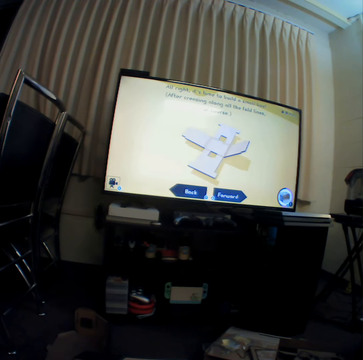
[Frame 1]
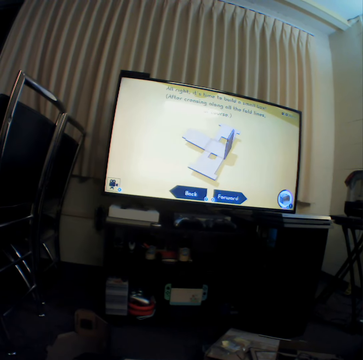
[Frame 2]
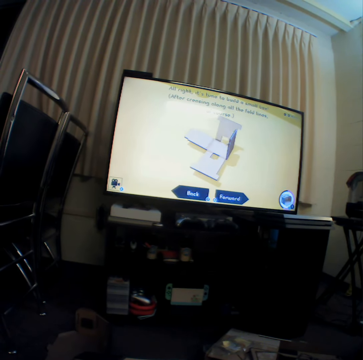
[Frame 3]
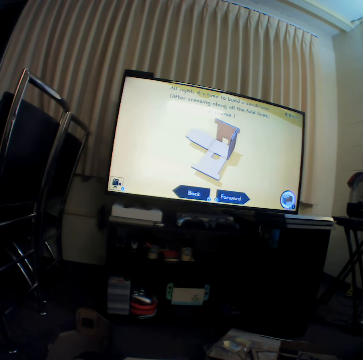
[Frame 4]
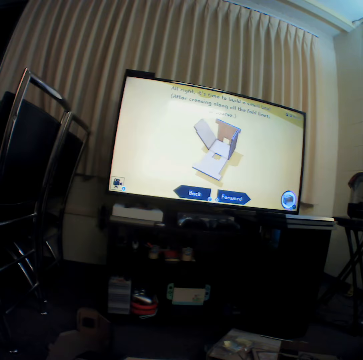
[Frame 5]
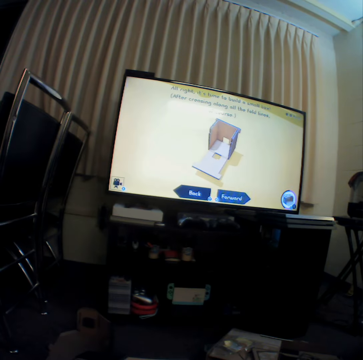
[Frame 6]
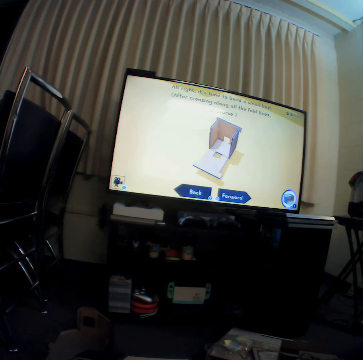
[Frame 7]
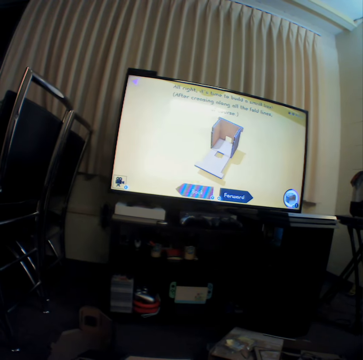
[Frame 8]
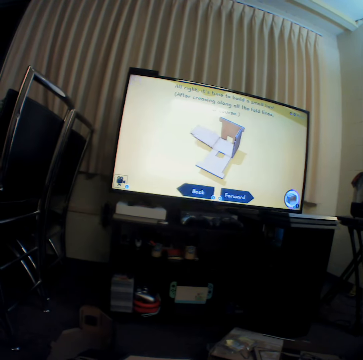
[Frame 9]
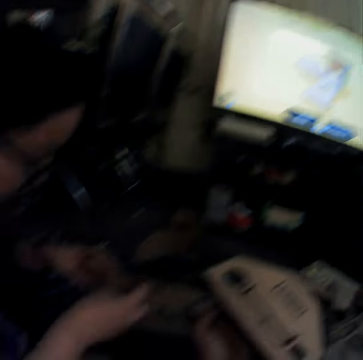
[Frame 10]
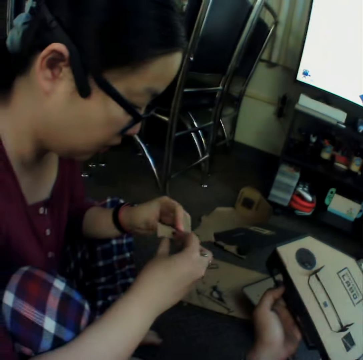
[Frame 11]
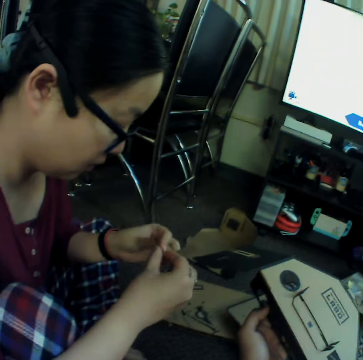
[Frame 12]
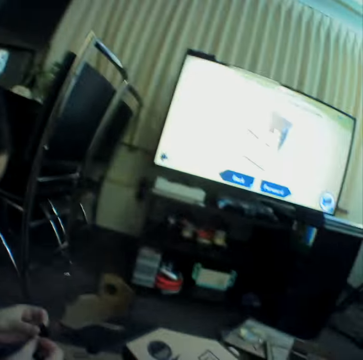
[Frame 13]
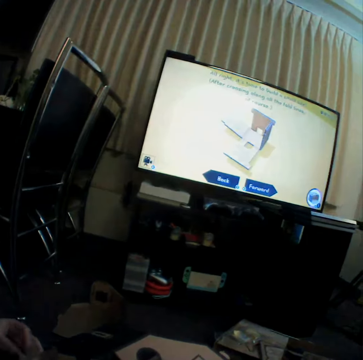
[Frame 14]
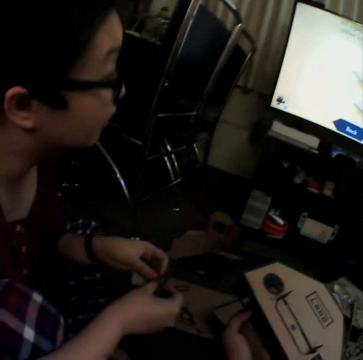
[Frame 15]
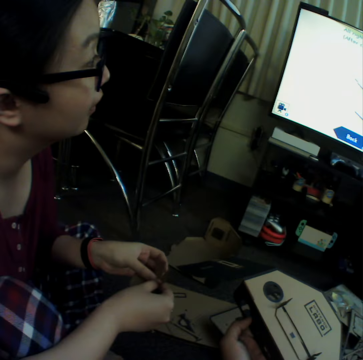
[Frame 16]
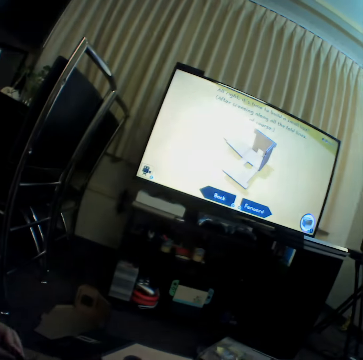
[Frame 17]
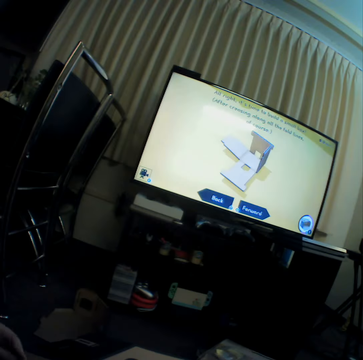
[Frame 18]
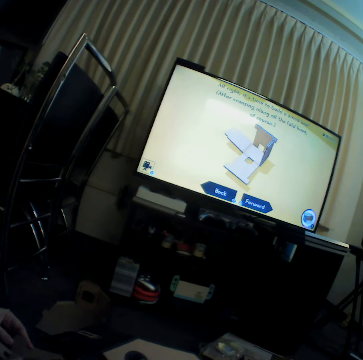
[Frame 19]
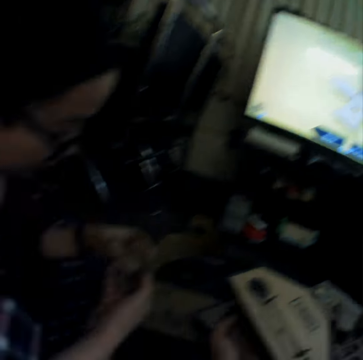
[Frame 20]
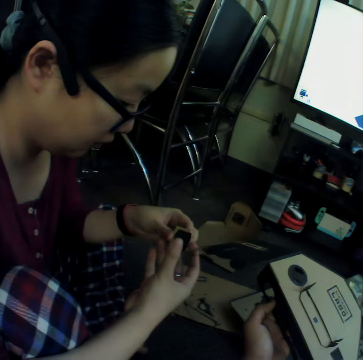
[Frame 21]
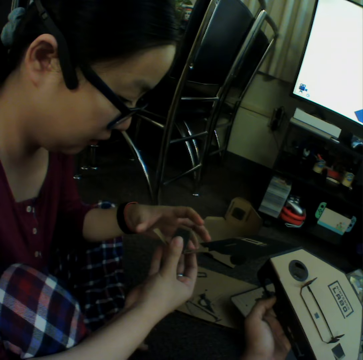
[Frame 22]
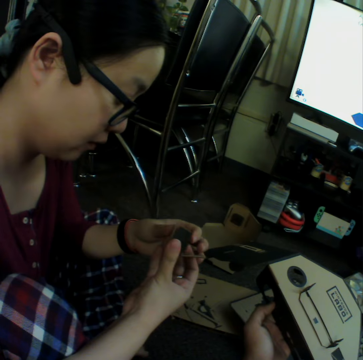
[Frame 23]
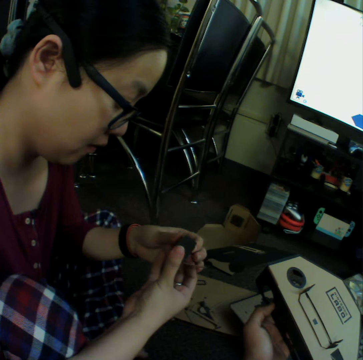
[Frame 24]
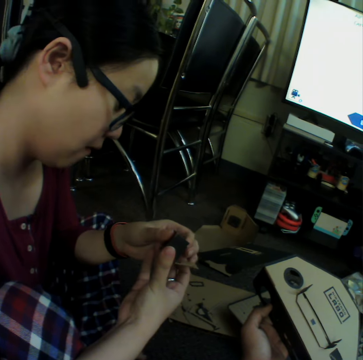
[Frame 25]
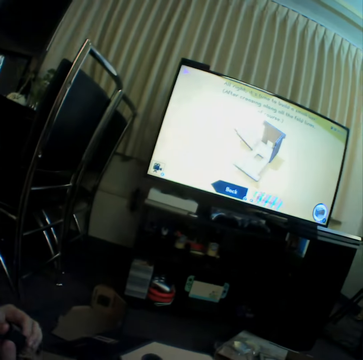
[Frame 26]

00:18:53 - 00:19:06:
A woman bends craft material. The camera wearer watches television. The woman bends the craft material.

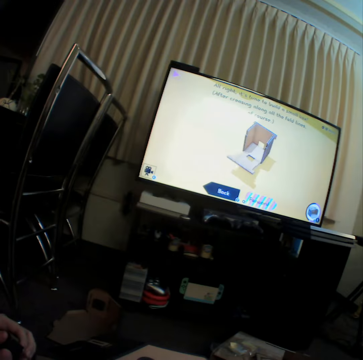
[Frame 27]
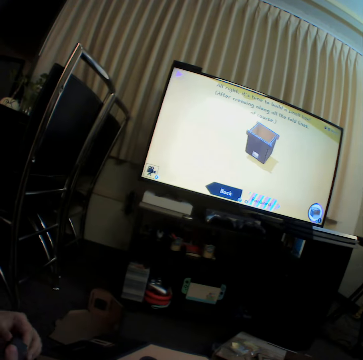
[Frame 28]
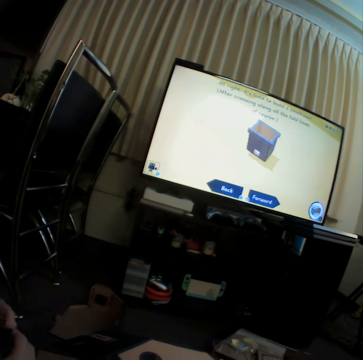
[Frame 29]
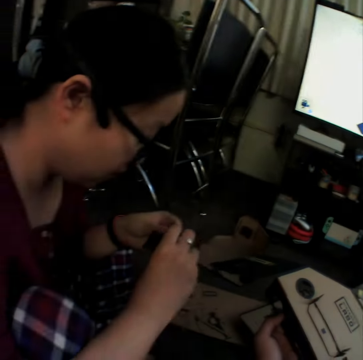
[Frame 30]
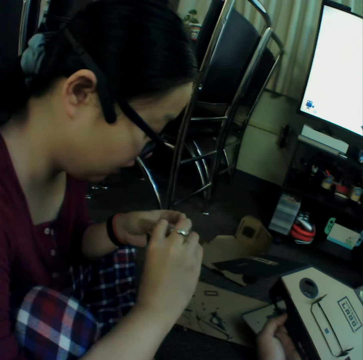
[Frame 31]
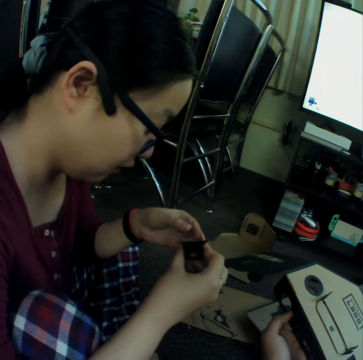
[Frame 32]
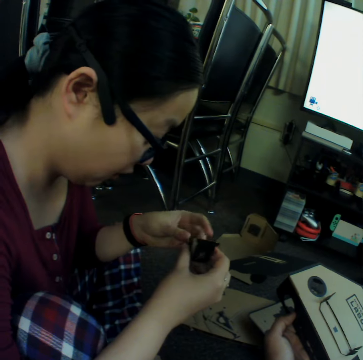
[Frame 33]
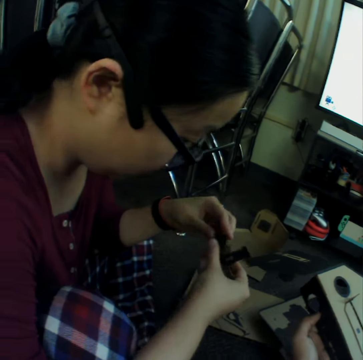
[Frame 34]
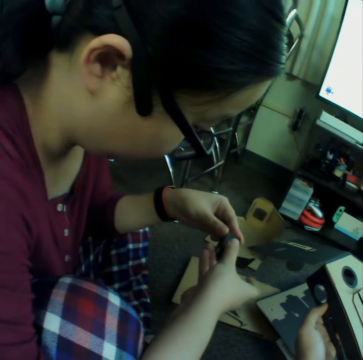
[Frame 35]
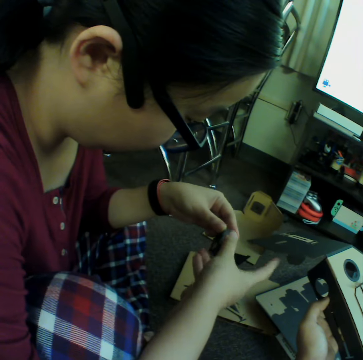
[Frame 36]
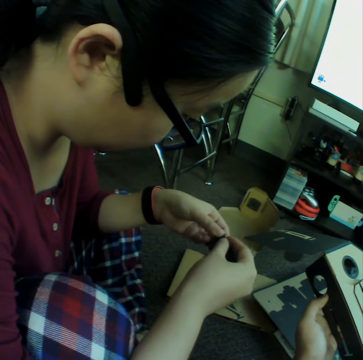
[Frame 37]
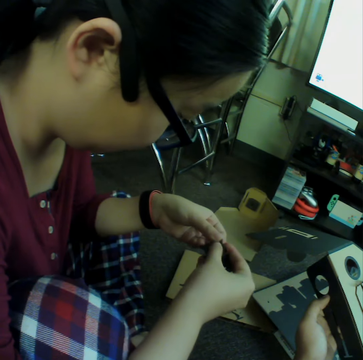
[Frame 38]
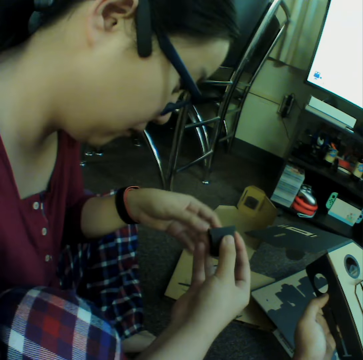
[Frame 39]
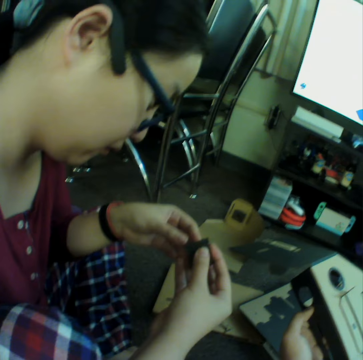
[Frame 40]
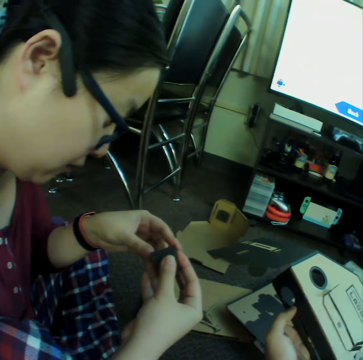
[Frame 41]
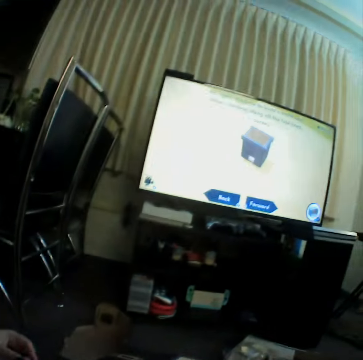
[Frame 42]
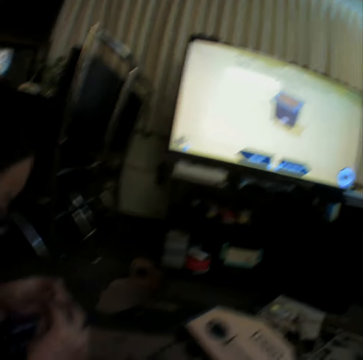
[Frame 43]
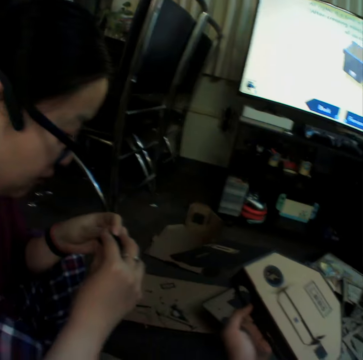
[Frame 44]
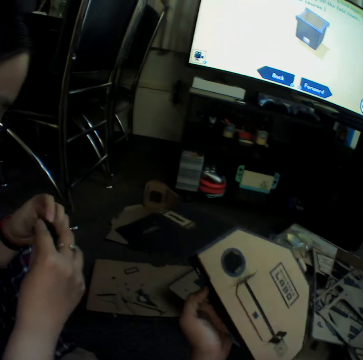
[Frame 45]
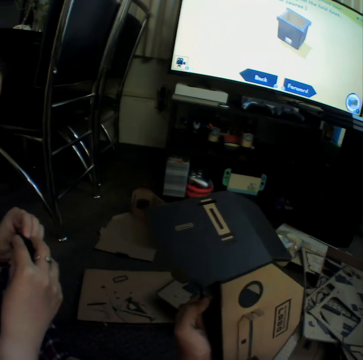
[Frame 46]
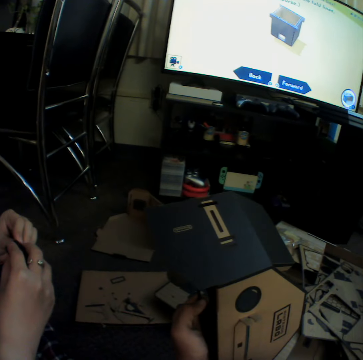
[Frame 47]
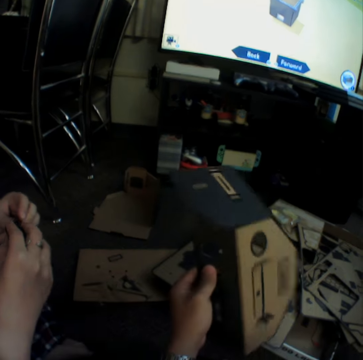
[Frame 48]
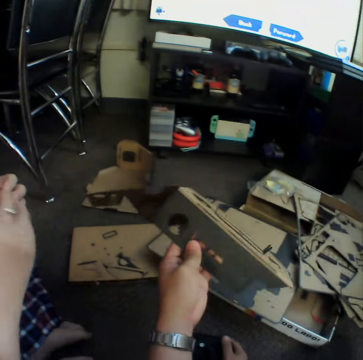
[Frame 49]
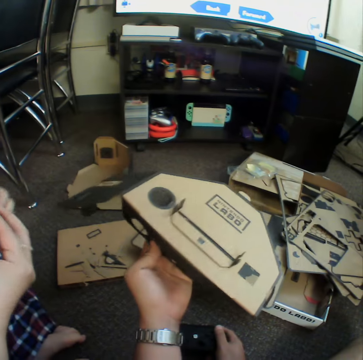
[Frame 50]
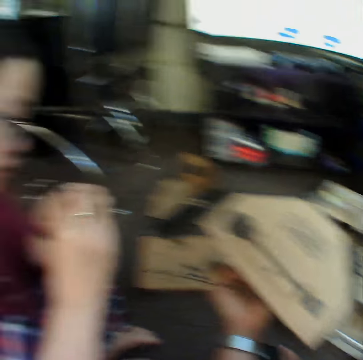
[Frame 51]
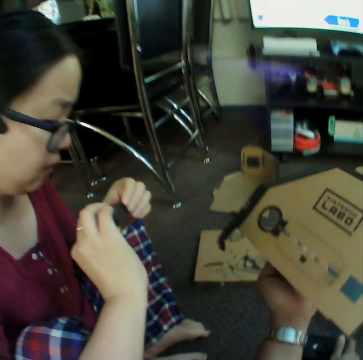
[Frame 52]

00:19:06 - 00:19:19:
The camera wearer watches television. A woman bends craft material. The camera wearer looks at the craft material.

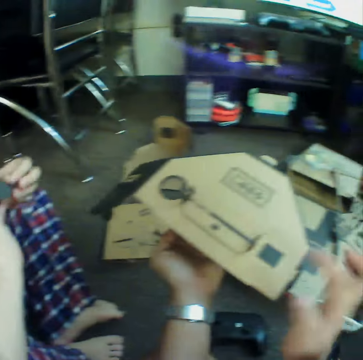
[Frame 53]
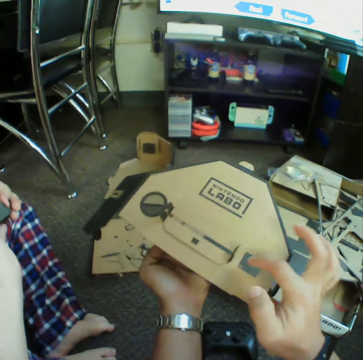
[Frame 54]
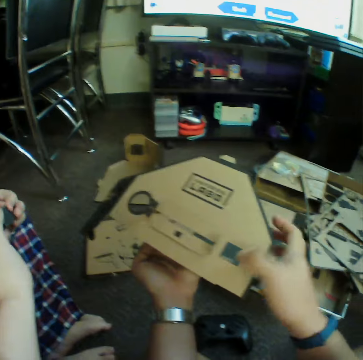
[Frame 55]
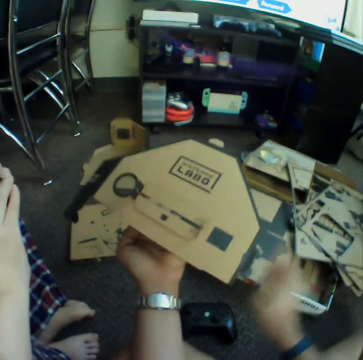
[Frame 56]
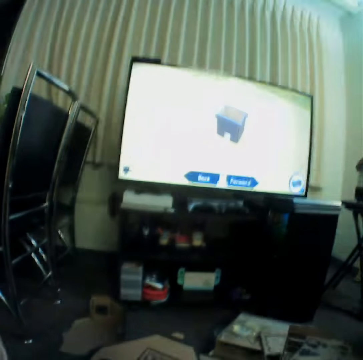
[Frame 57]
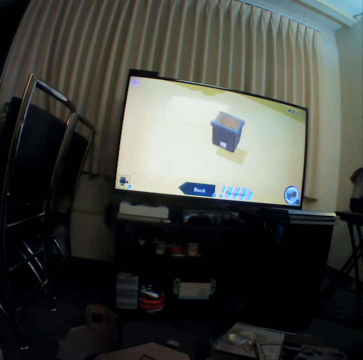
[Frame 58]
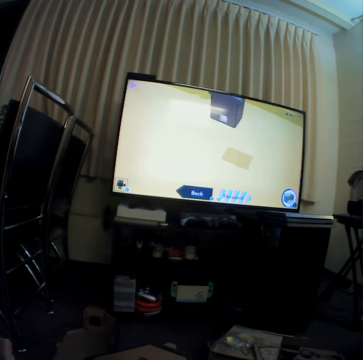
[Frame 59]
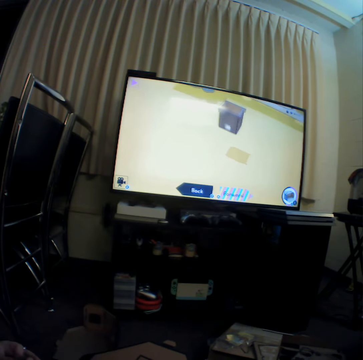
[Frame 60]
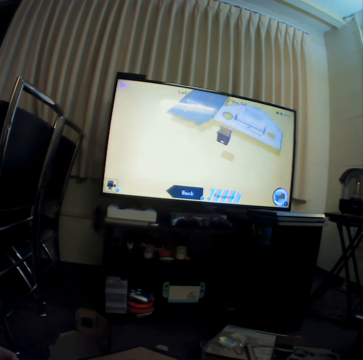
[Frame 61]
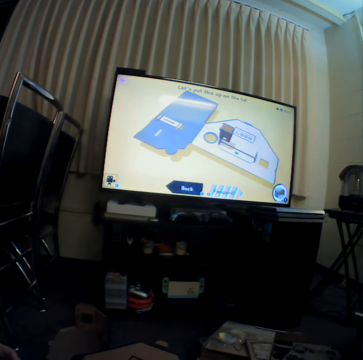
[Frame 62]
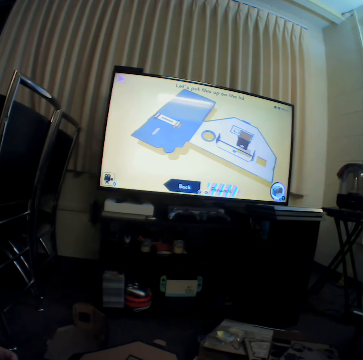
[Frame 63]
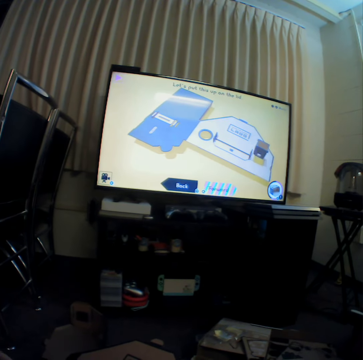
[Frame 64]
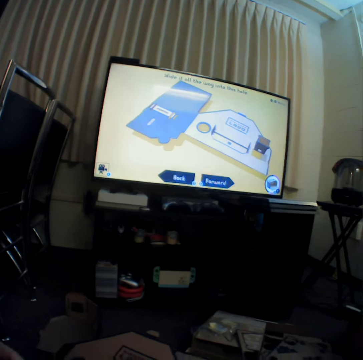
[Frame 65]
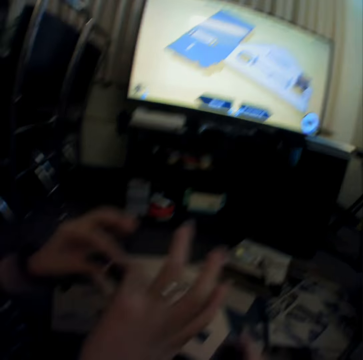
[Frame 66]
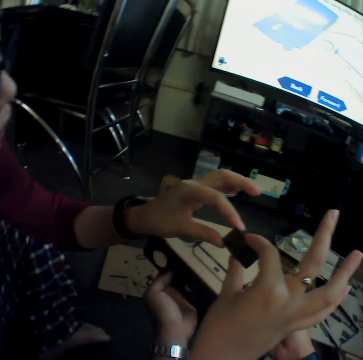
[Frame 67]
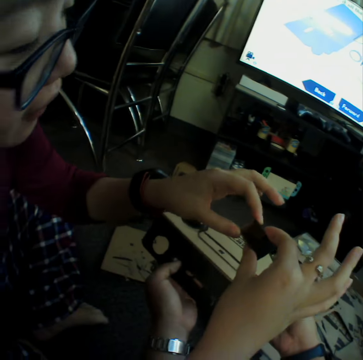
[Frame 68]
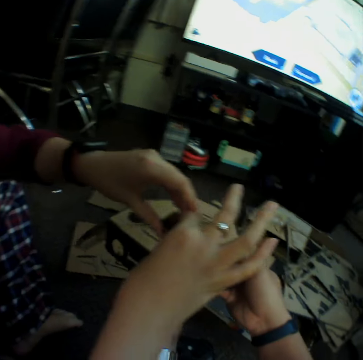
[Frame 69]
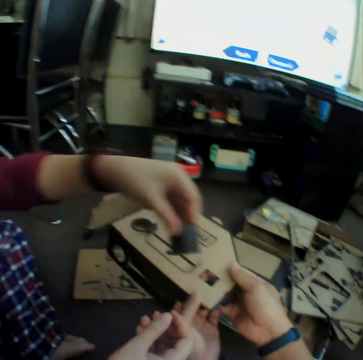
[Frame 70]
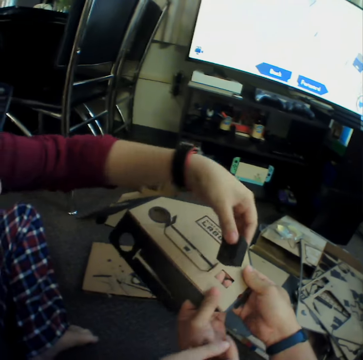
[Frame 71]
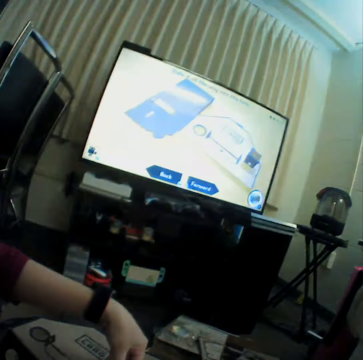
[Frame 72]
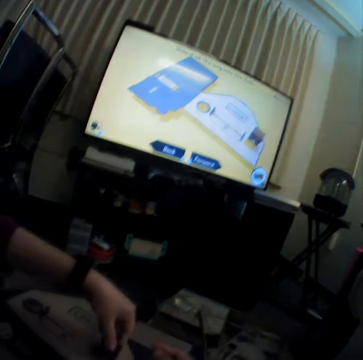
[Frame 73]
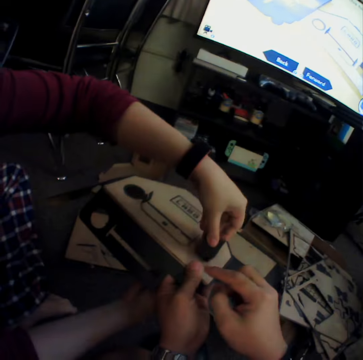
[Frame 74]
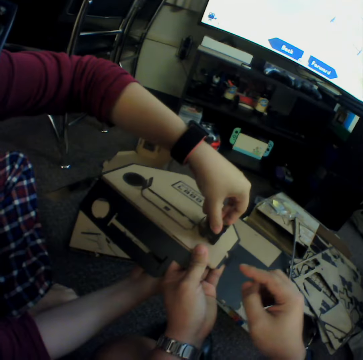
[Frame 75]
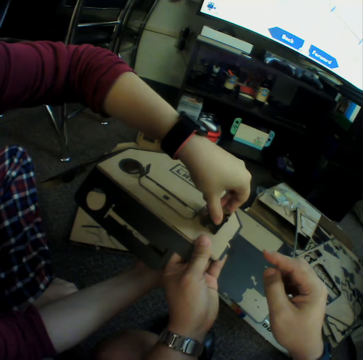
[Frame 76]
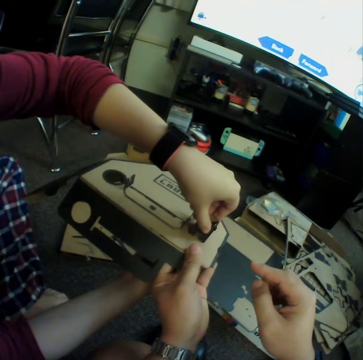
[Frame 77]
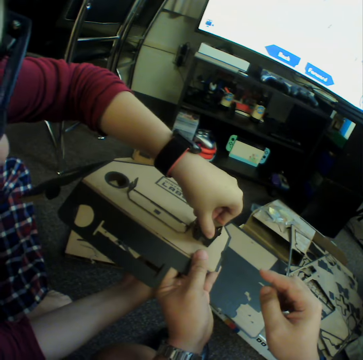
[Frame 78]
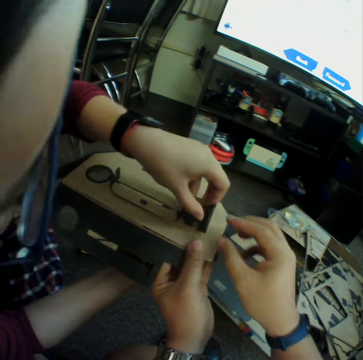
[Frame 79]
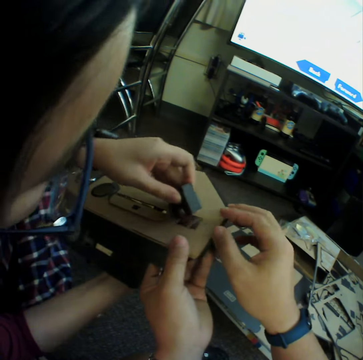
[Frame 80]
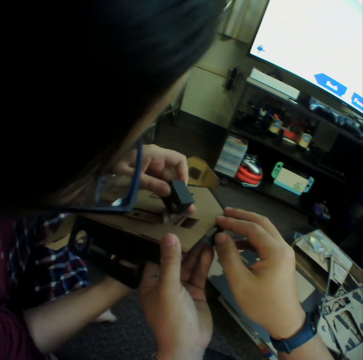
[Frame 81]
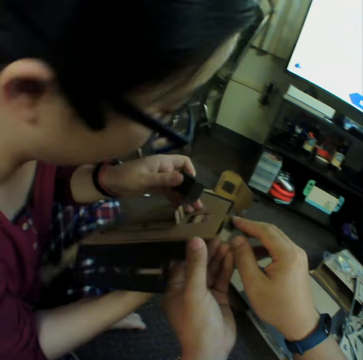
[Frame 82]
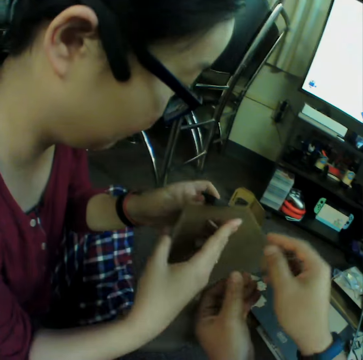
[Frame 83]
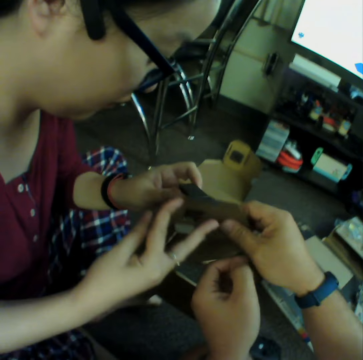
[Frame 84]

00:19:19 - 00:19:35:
The camera wearer taps a craft material with a finger. They watch television. A woman tries to join the craft materials.
